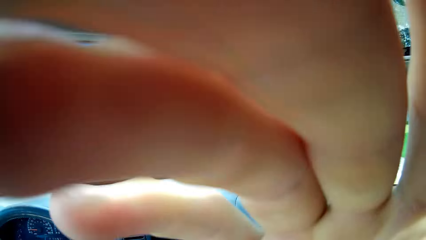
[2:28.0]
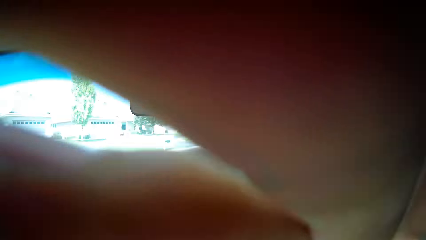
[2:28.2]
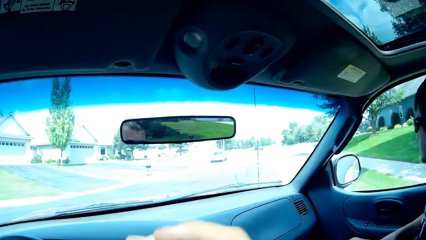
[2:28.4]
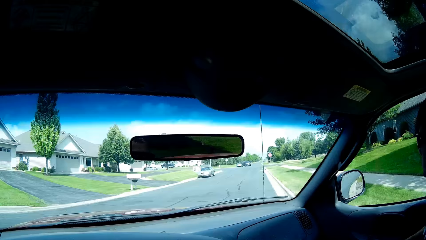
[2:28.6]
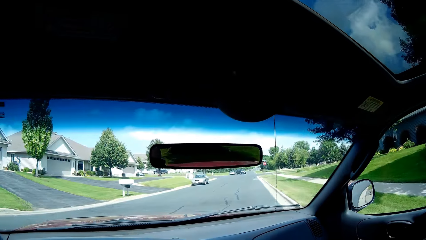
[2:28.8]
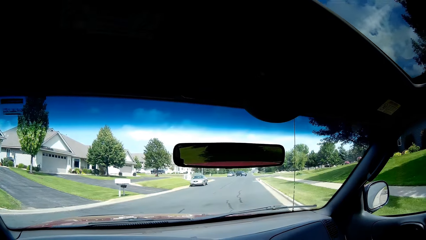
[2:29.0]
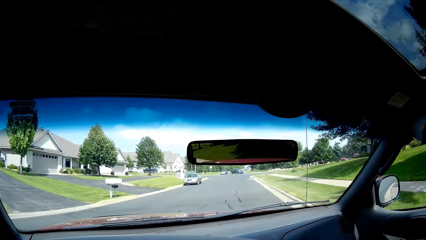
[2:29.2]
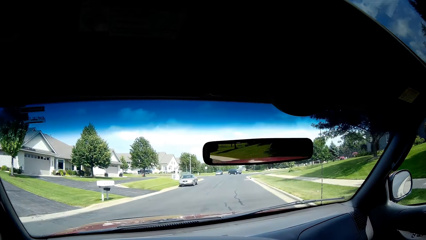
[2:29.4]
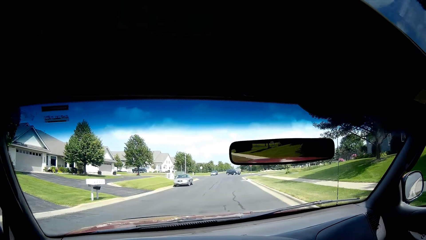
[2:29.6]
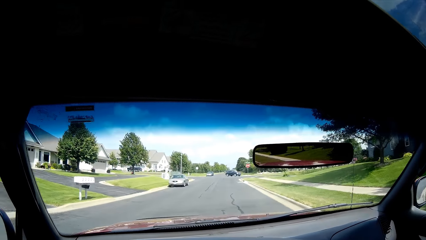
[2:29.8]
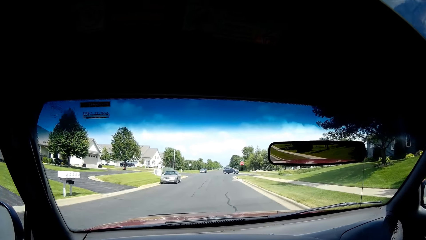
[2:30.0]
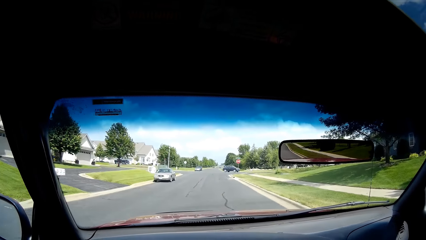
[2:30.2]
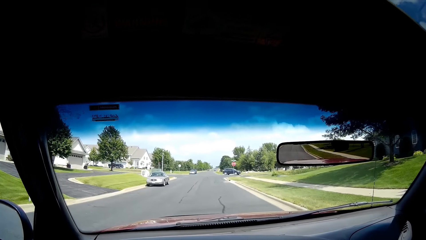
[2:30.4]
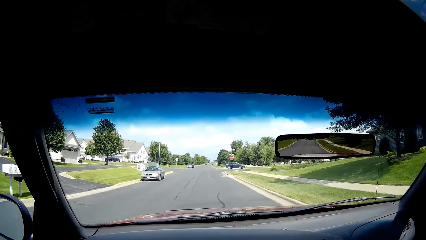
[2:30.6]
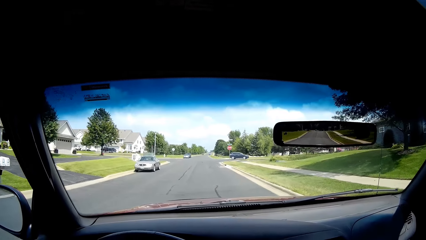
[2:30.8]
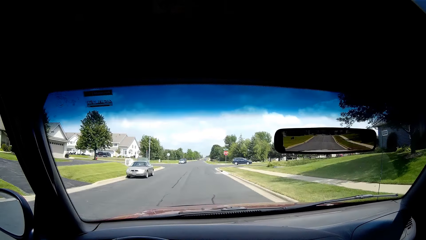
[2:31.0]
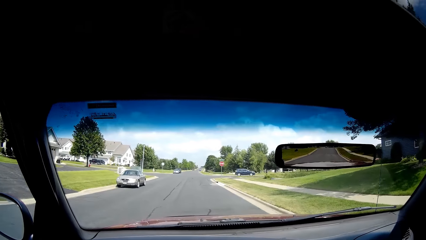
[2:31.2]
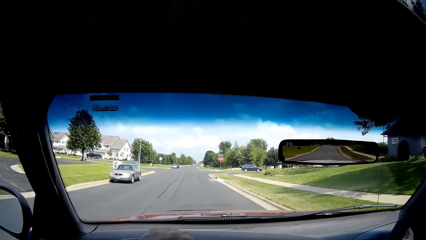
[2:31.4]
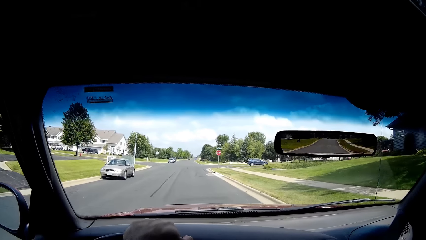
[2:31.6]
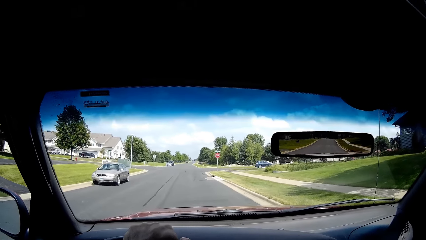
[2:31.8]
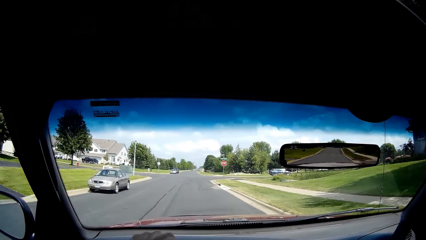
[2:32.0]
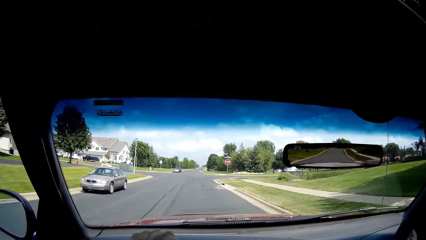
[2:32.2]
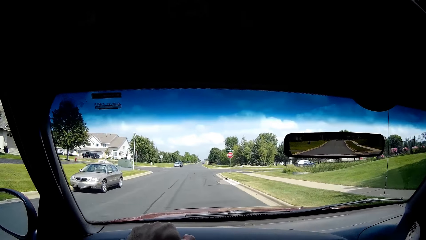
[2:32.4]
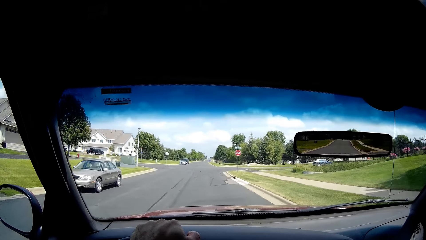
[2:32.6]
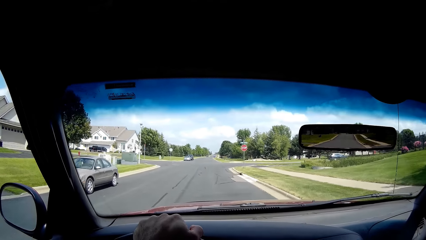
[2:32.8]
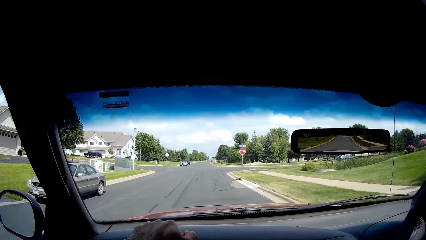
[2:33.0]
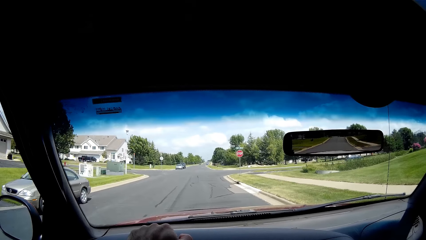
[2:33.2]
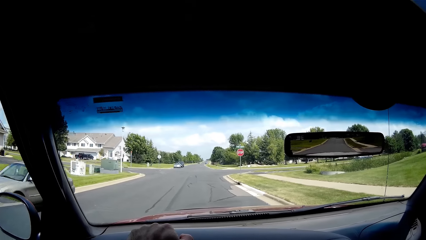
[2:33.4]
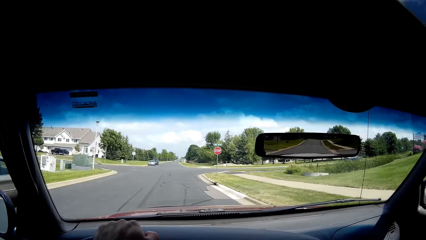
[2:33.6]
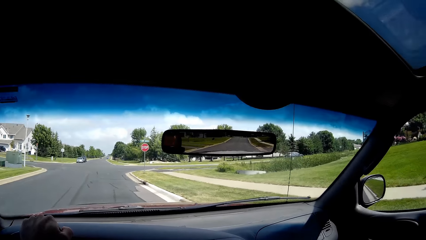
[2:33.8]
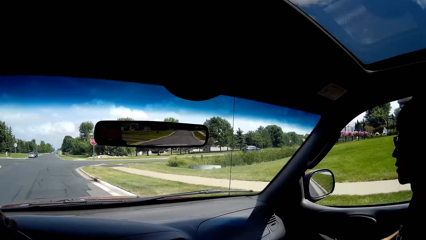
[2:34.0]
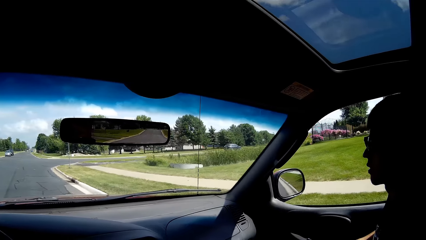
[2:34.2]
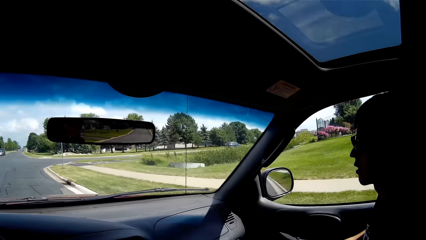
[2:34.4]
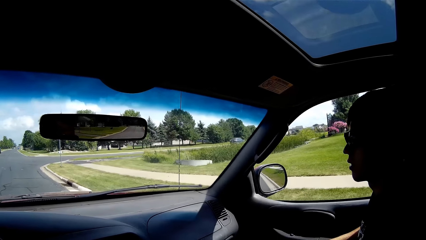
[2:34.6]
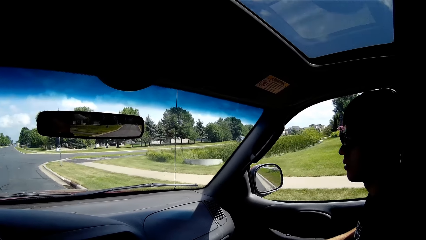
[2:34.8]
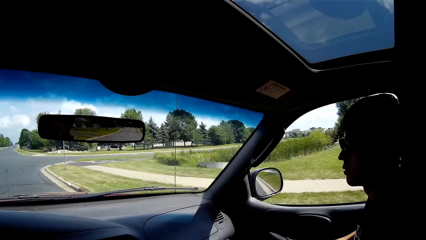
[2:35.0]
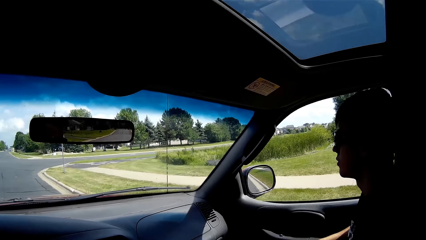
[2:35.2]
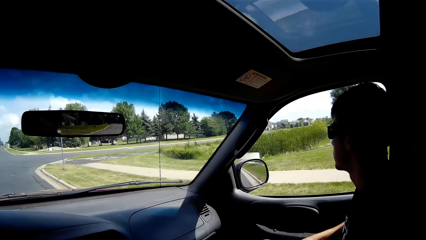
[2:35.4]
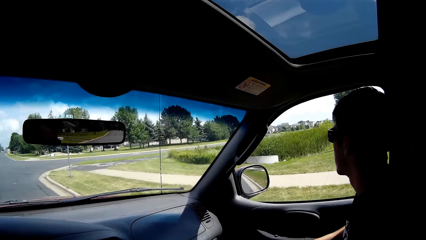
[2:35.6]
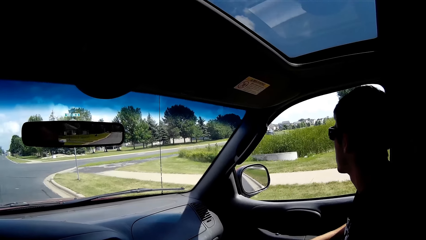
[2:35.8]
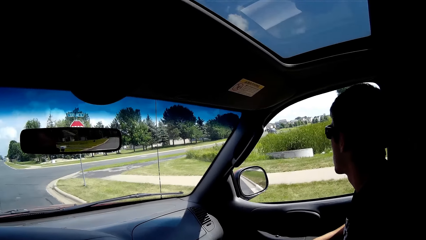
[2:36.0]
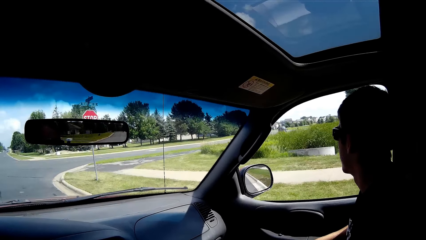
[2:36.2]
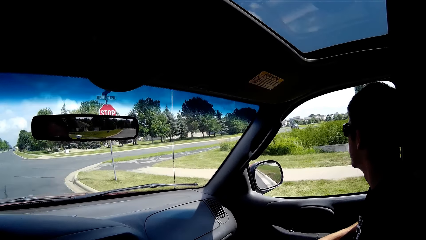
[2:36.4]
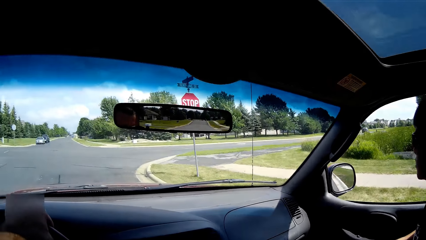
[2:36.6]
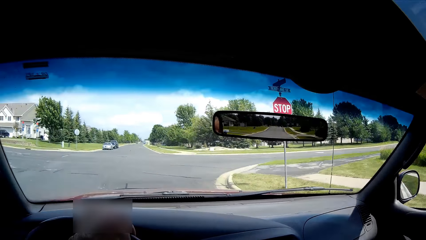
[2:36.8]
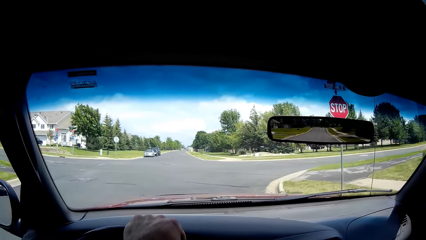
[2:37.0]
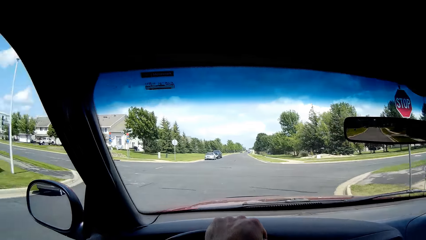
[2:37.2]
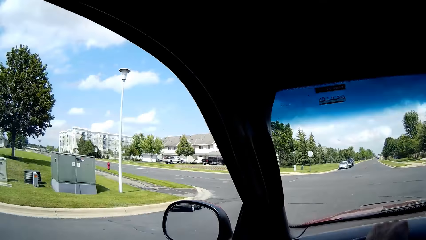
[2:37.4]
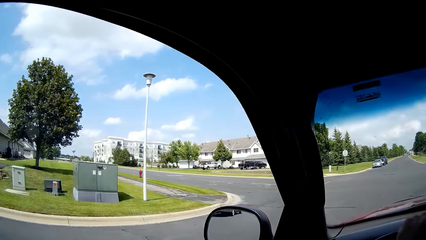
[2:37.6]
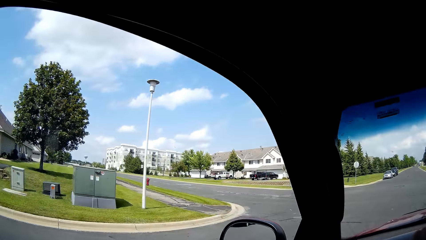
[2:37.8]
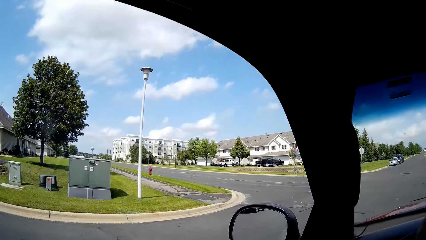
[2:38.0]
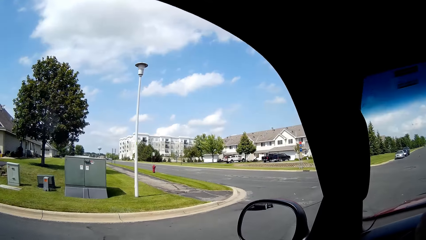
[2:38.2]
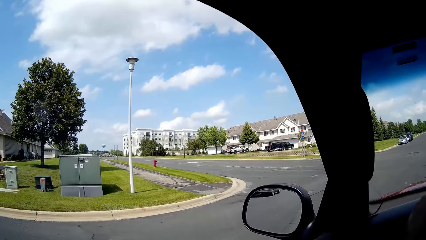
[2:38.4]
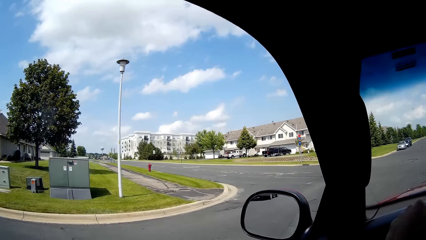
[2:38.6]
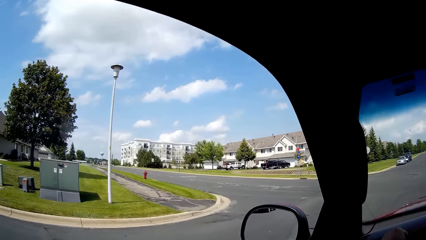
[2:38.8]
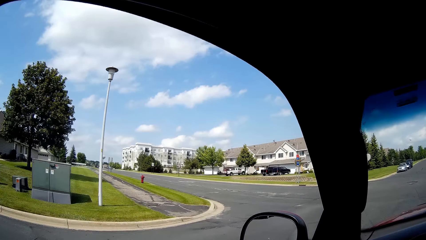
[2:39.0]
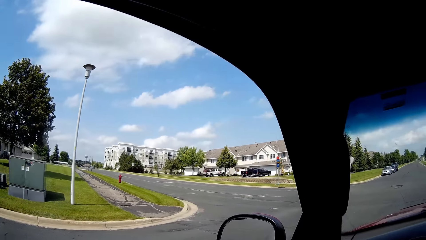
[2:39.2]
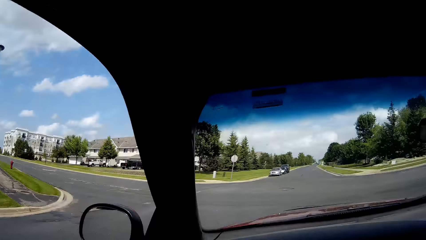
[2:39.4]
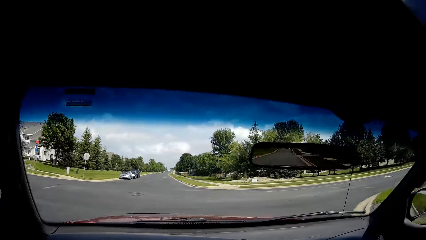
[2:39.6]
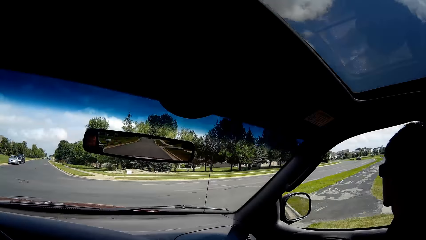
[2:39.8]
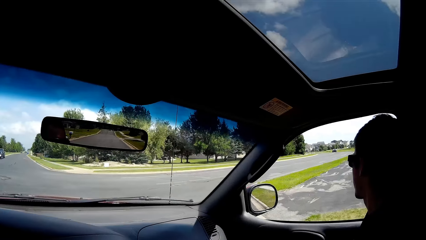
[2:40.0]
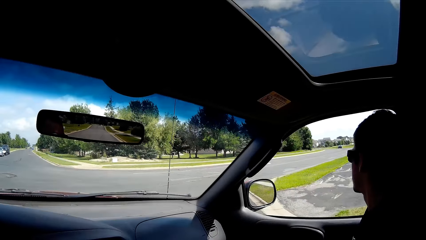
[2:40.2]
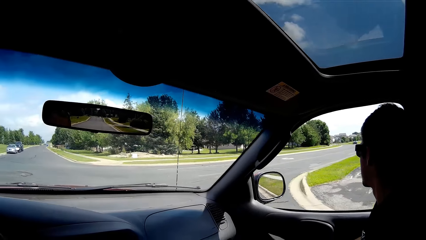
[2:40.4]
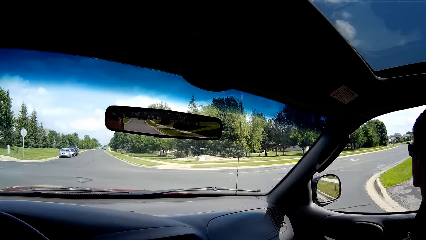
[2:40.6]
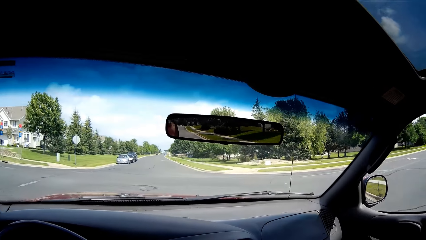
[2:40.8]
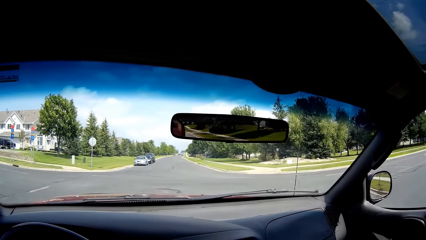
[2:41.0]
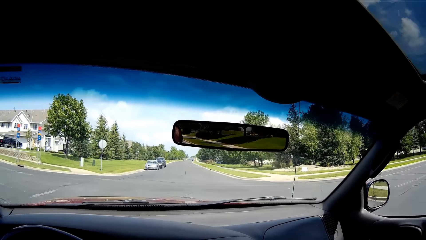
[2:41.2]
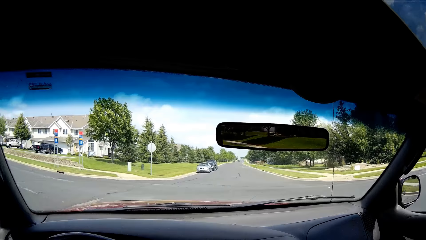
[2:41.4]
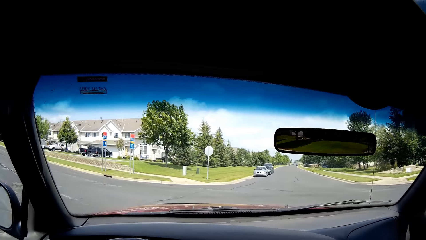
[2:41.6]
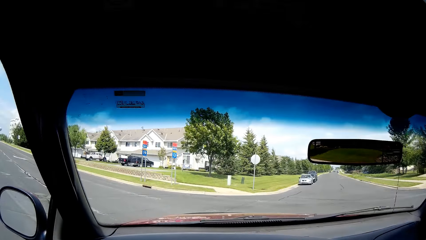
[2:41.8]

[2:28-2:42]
The camera wearer adjusts the camera on the head. A person looks to his right. The camera wearer looks to his left.

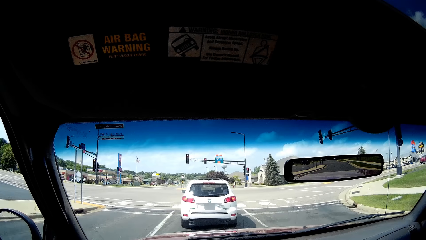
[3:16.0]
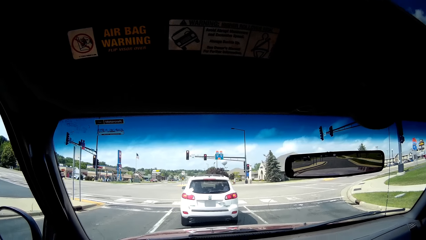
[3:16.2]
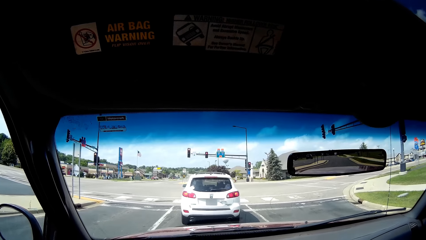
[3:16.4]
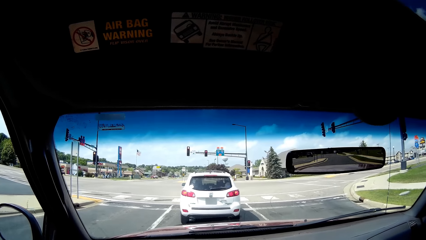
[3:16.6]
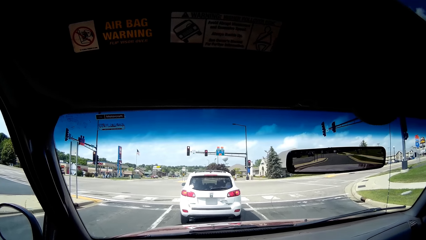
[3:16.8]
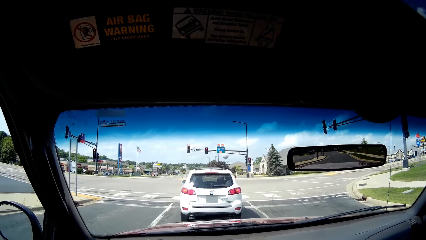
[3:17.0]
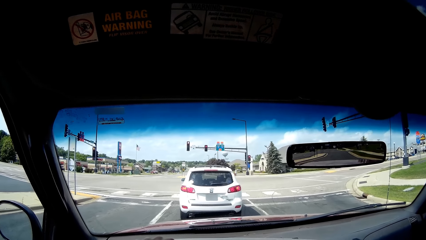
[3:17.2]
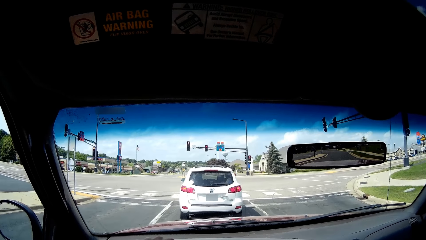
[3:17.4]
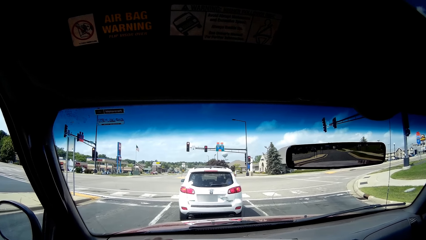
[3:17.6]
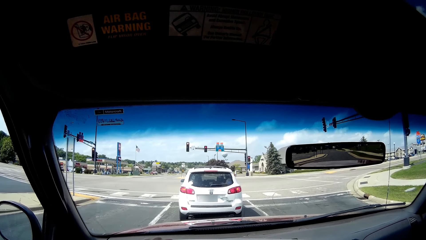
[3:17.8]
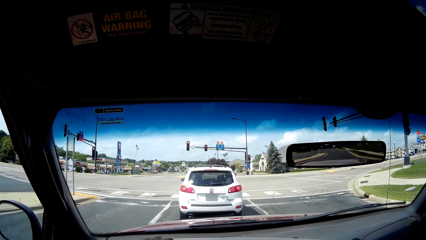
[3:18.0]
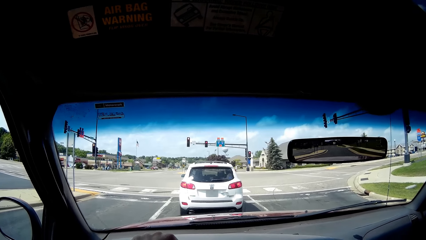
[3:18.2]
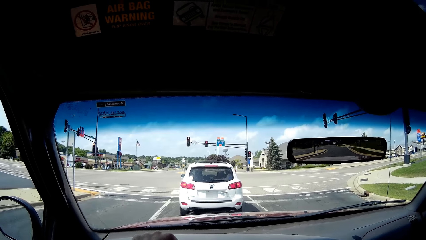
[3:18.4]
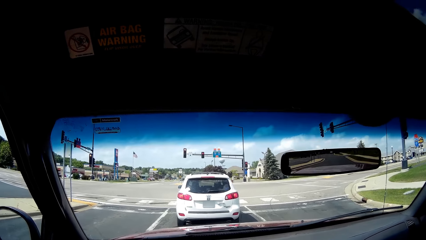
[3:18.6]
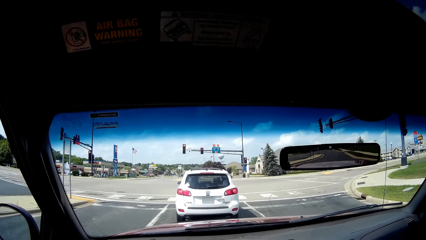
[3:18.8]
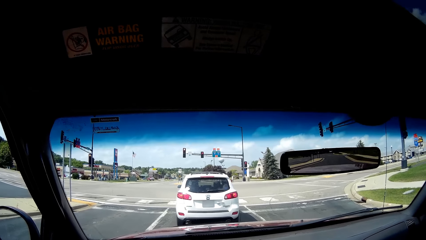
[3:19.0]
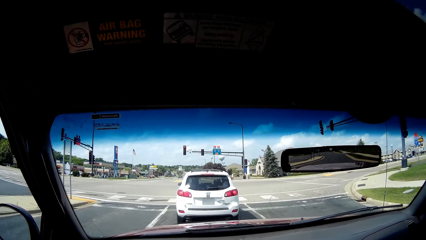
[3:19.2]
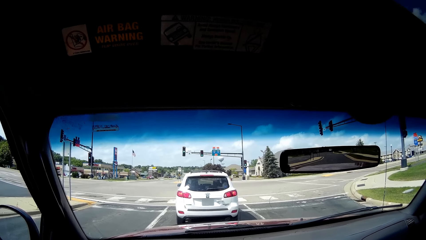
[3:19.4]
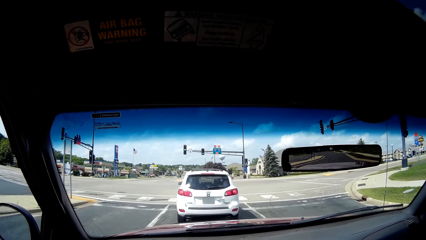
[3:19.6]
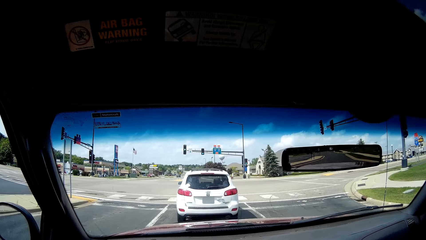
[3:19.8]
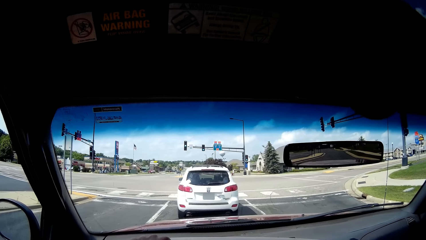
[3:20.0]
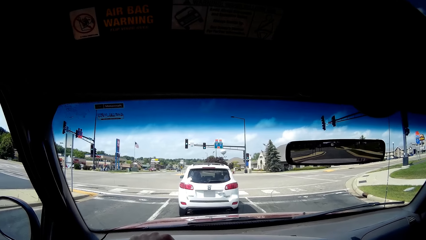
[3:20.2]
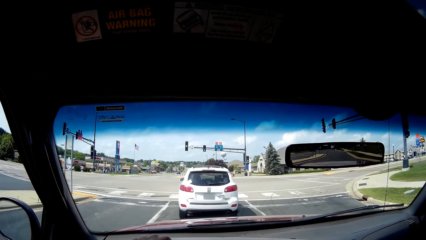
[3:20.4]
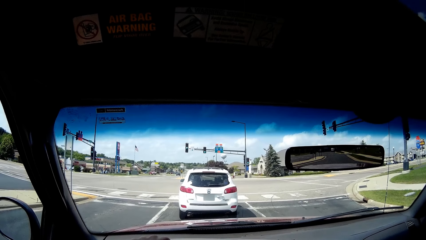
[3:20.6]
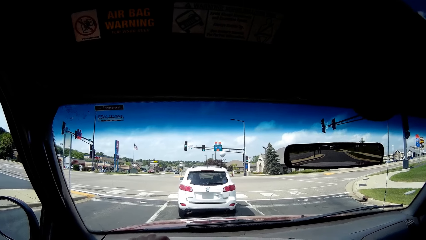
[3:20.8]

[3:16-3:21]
The camera wearer stops the car on the road.
